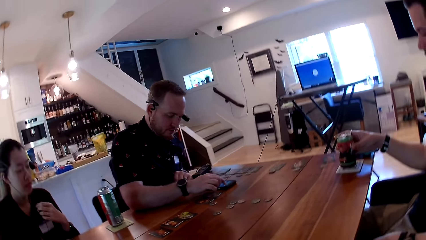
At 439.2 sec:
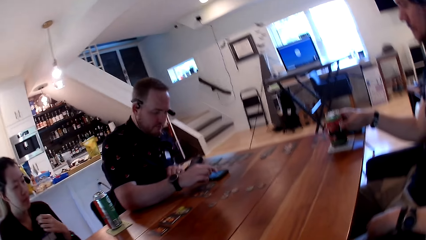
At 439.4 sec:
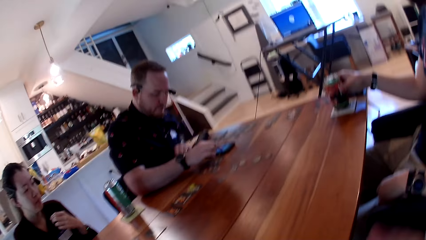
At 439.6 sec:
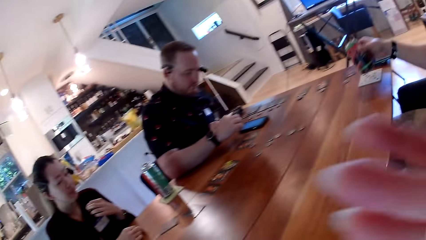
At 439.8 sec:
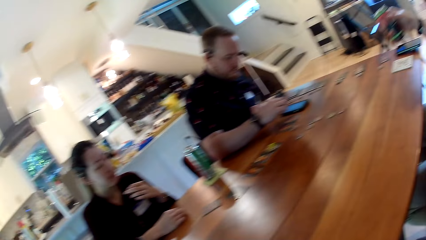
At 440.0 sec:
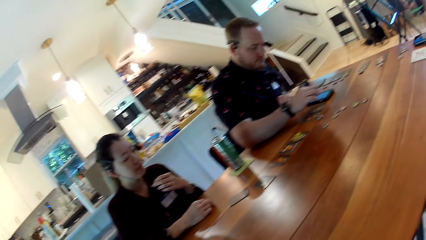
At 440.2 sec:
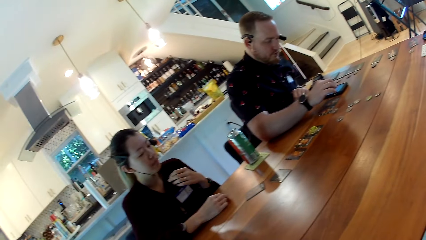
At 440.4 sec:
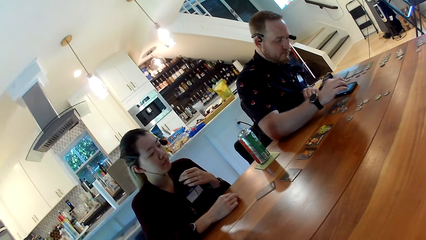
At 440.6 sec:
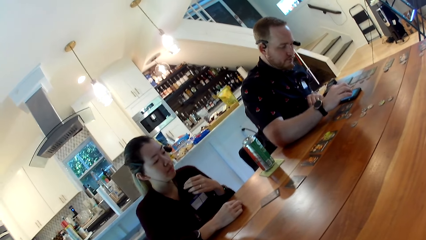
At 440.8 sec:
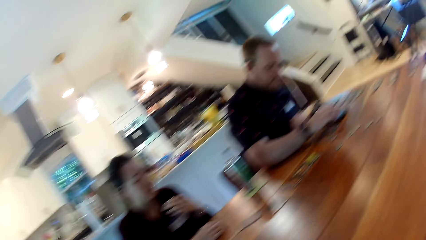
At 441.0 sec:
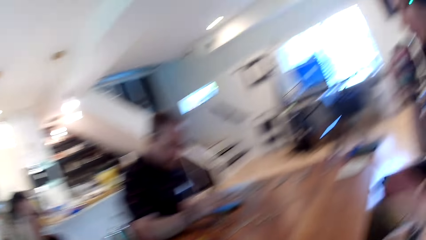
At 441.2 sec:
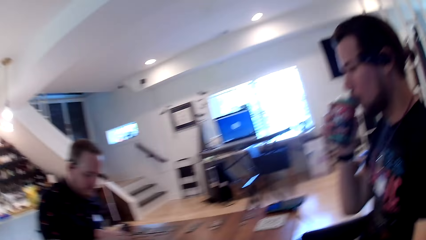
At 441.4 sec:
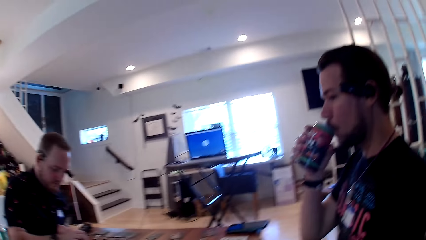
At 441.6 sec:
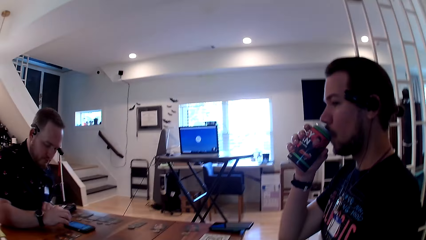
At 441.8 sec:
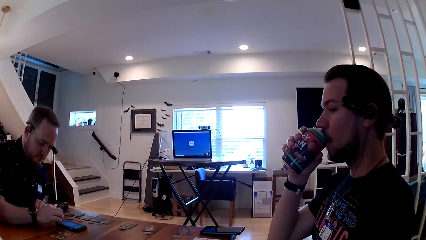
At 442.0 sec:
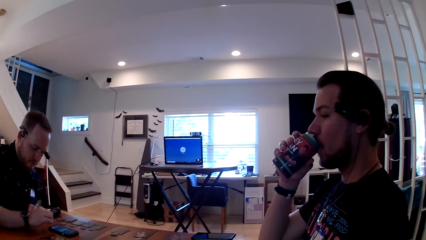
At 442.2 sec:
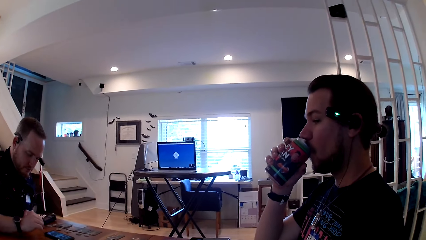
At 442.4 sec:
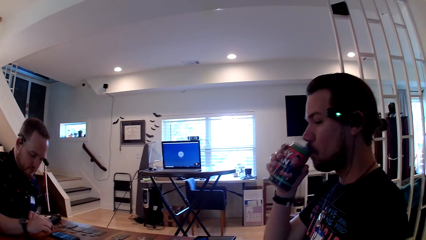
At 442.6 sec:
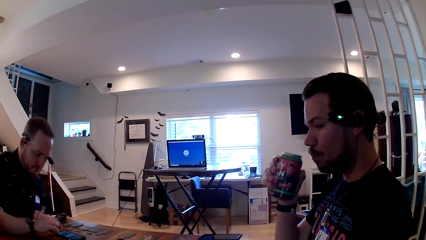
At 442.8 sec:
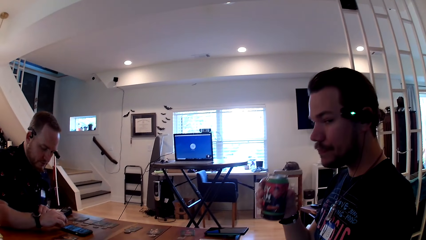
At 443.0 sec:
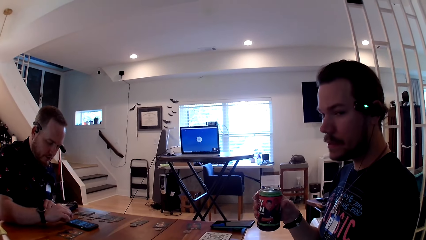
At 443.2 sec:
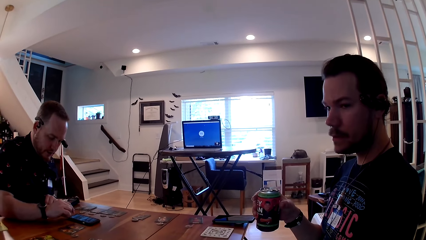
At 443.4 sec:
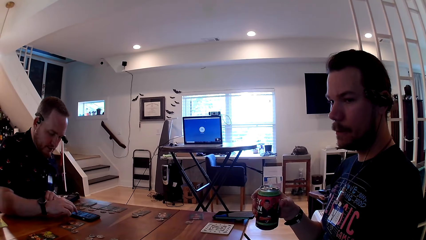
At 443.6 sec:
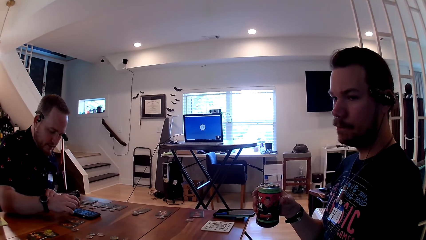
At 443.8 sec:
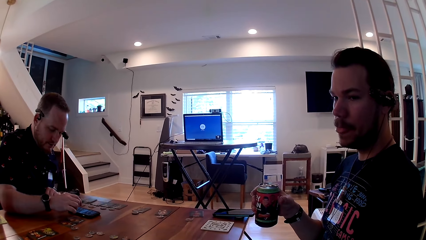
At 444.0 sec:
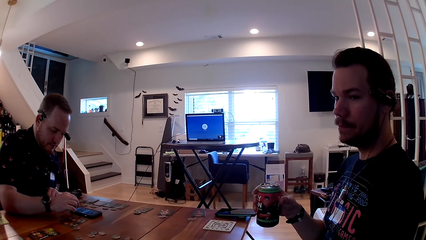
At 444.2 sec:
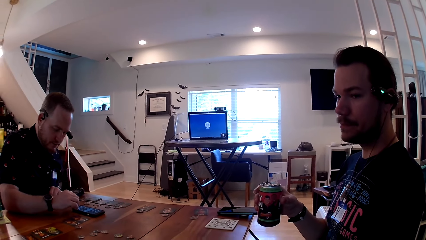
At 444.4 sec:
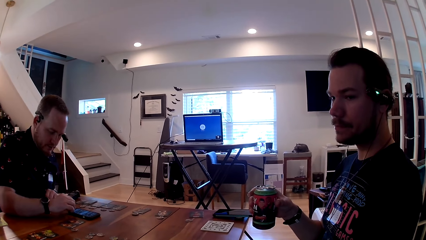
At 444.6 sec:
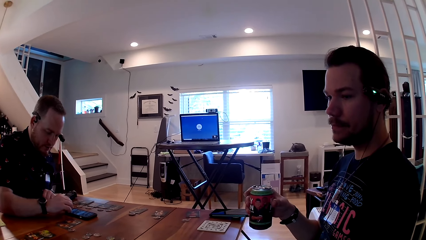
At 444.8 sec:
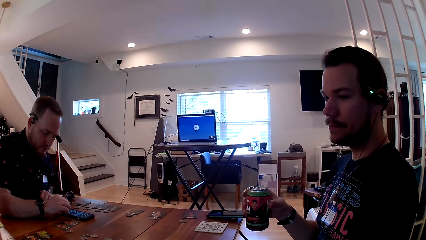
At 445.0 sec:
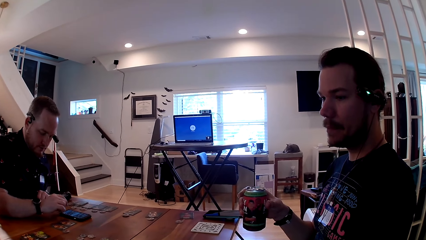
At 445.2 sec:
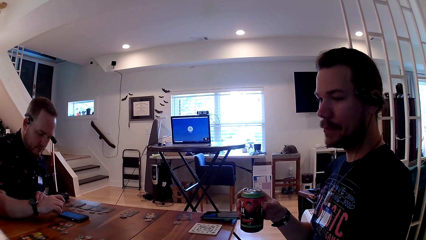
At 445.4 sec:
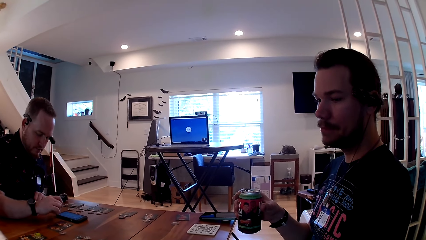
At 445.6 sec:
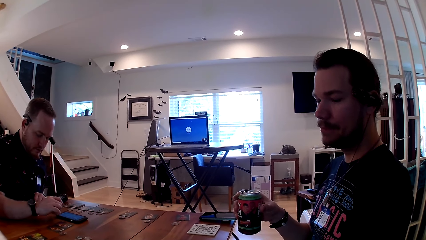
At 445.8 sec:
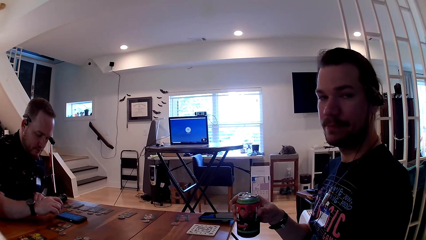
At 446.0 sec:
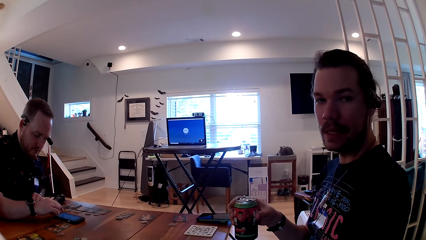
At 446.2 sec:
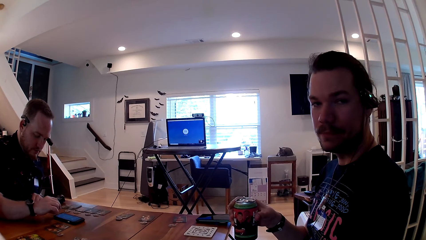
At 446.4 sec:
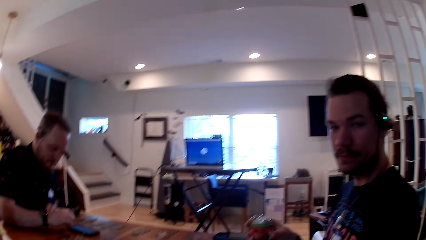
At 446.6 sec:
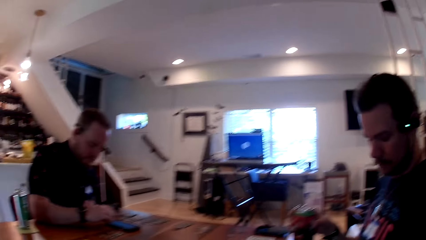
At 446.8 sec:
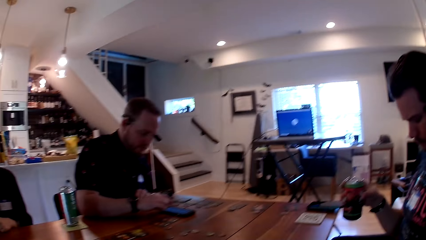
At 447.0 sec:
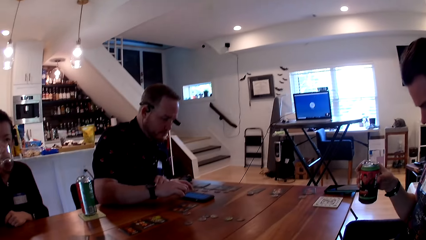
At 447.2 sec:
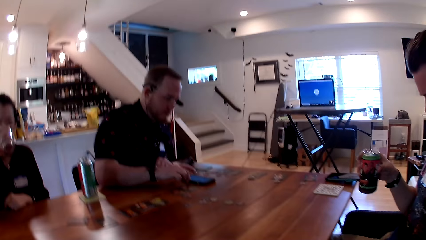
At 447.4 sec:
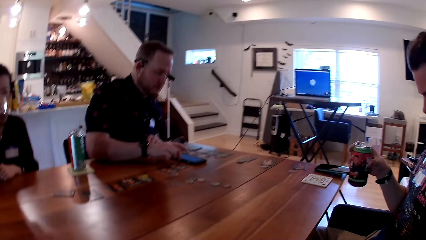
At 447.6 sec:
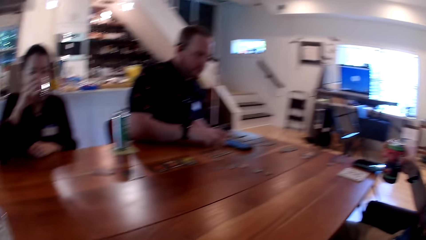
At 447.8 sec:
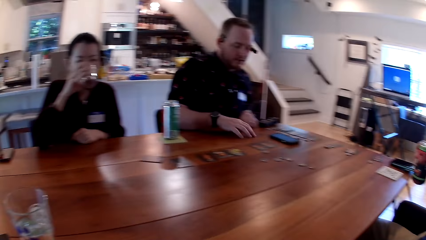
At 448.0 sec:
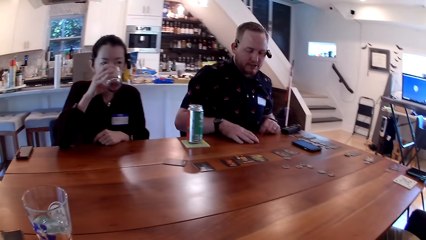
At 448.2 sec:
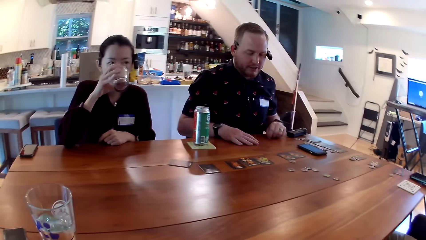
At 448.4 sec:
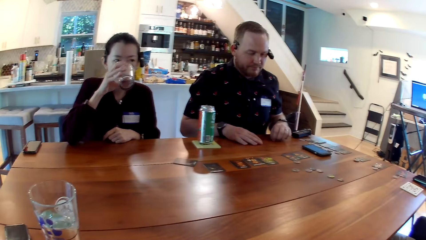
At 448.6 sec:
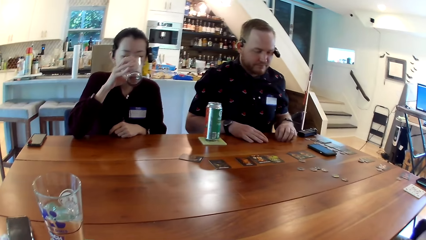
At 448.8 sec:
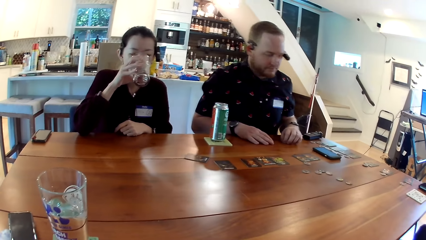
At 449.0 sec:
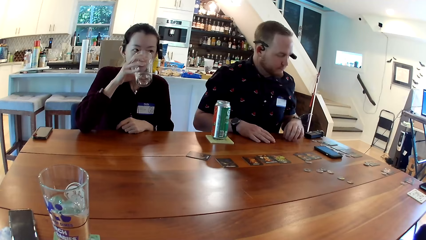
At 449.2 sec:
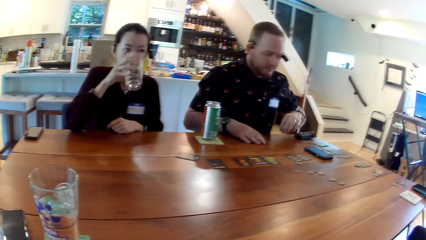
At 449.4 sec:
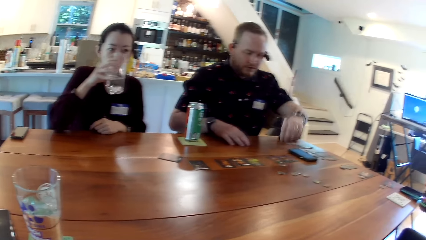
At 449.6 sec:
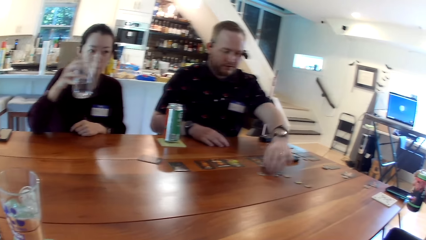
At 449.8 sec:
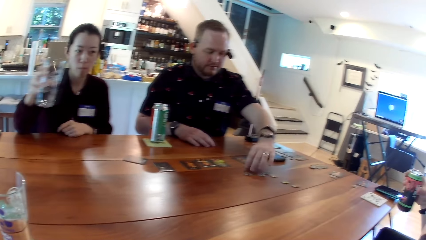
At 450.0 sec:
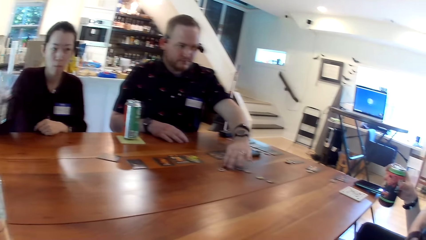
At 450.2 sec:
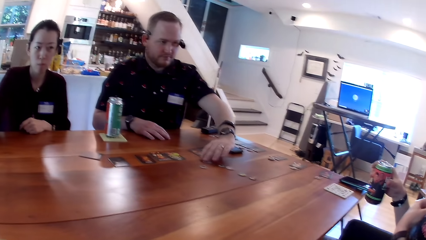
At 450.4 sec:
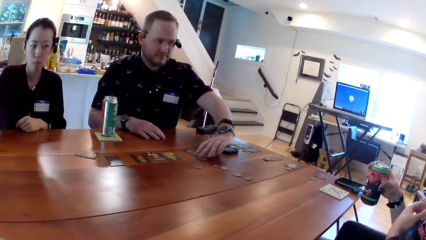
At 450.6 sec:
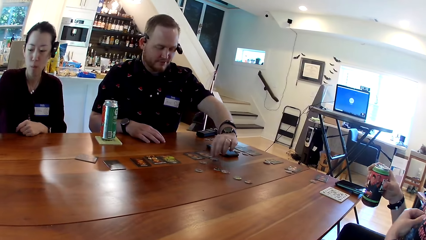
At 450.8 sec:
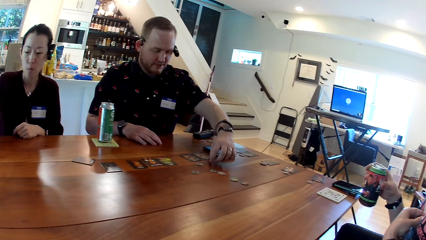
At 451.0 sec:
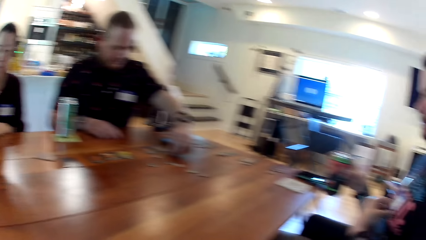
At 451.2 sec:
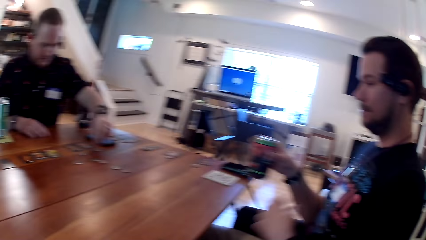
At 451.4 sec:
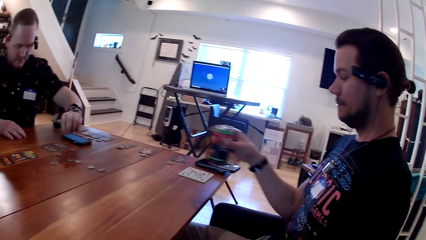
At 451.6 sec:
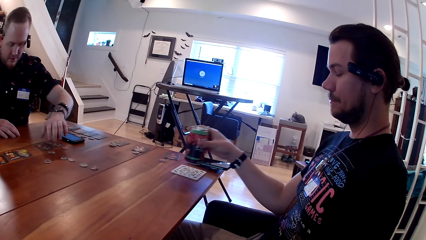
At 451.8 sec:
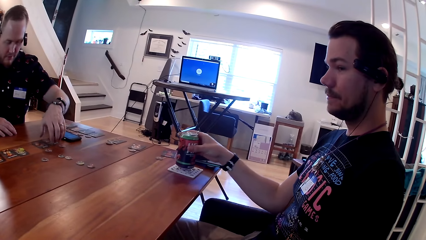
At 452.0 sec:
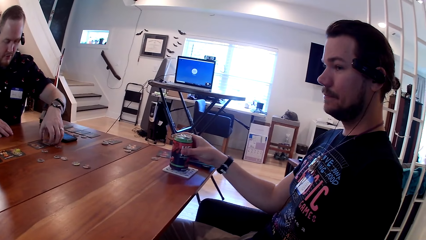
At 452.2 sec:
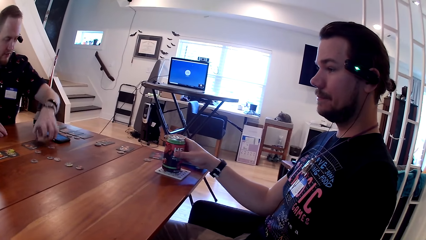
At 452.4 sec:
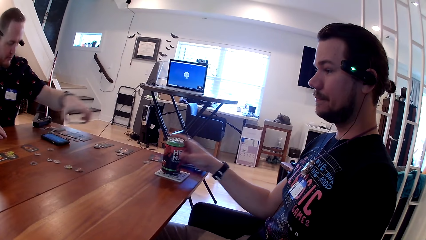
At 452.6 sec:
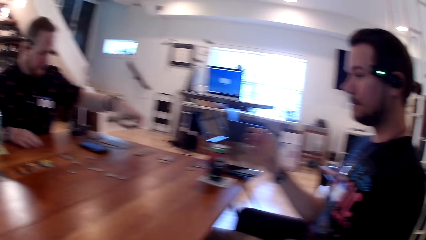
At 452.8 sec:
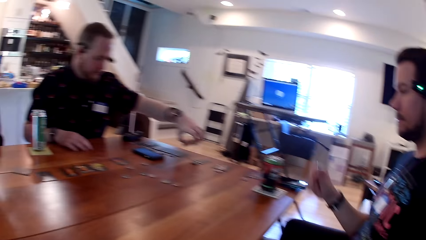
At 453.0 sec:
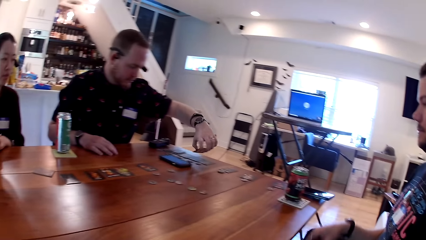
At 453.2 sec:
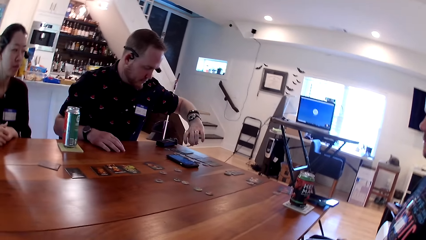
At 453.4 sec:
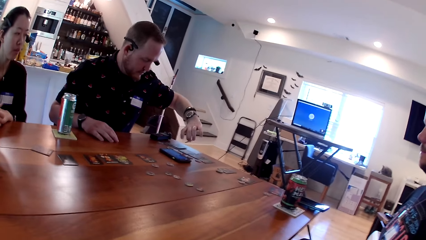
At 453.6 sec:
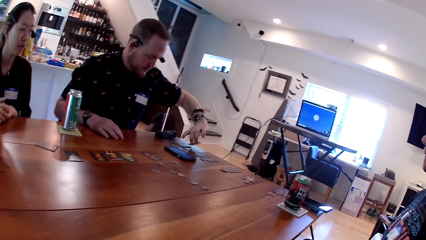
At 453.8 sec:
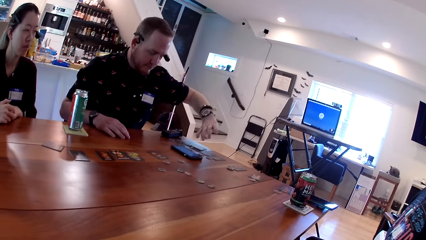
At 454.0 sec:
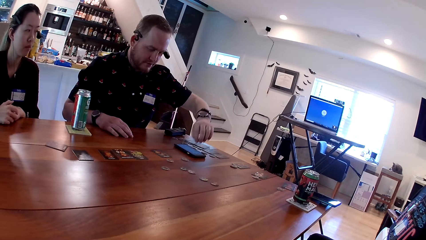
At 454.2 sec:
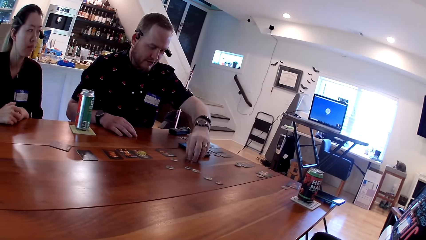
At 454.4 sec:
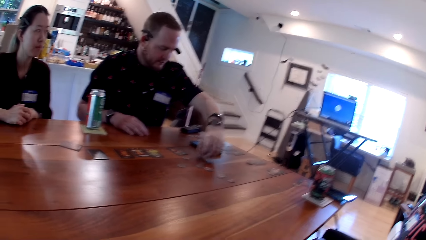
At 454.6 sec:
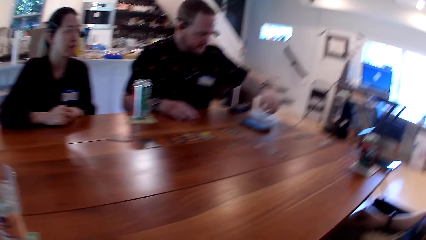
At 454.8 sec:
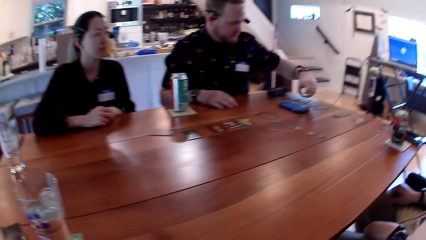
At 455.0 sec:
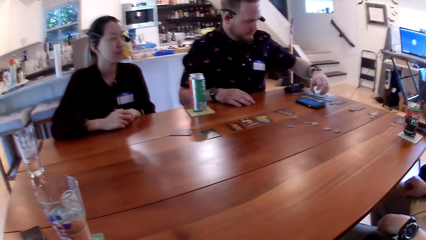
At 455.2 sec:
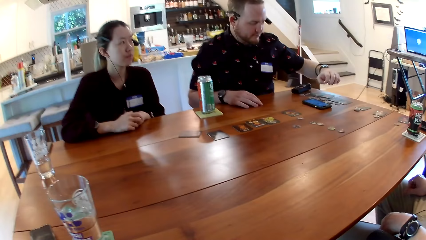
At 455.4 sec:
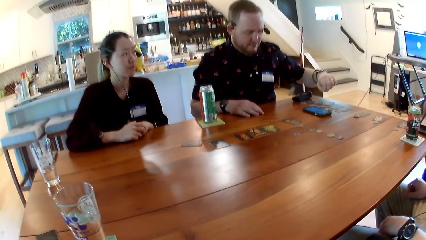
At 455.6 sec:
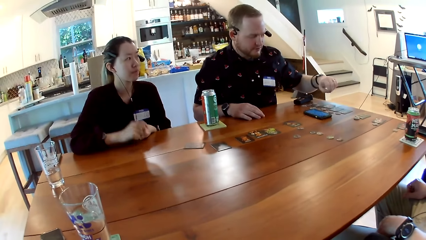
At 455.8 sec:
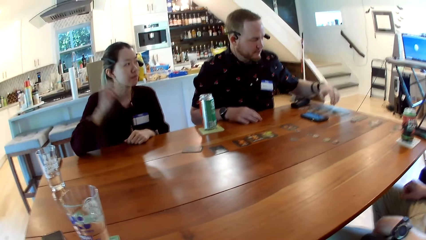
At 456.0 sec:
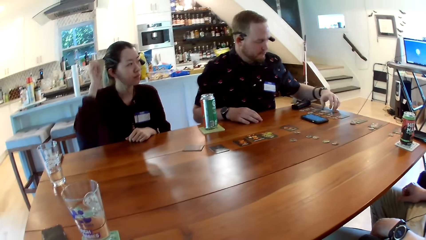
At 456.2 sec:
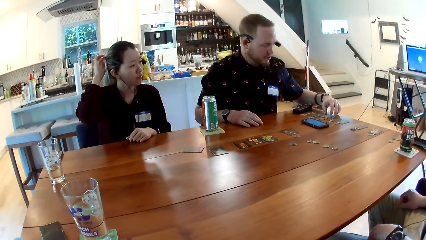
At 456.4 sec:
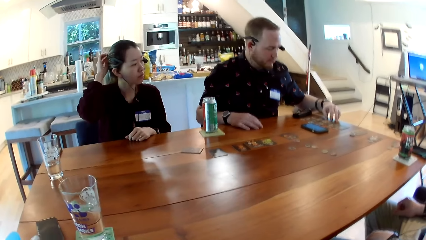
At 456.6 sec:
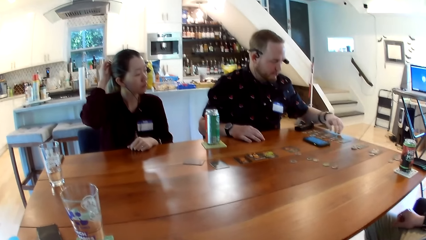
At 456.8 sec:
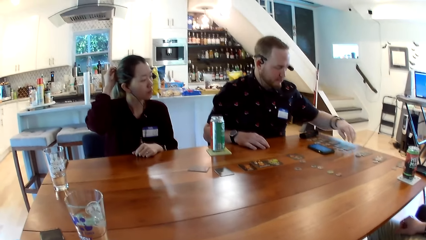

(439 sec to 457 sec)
A man picks up the can drink on the table with his right hand. He drinks from the can drink in his right hand. A woman drinks a glass of water with her right hand. Another man moves the token on the table with his left hand. The first man drops the can drink on the table with his right hand. The other man picks up a card from the table with his left hand. He drops the card on the table with his left hand. He picks up the token from the table with his left hand. He drops the token on the card on the table with his left hand. He touches his hair with his right hand.
